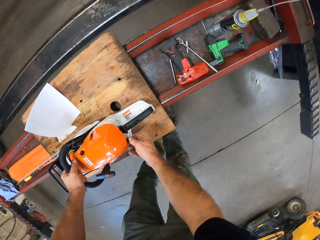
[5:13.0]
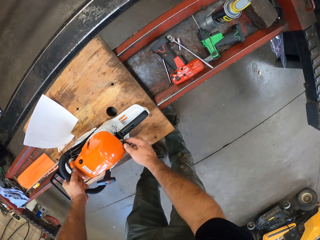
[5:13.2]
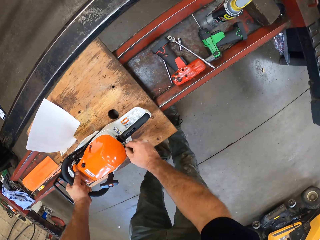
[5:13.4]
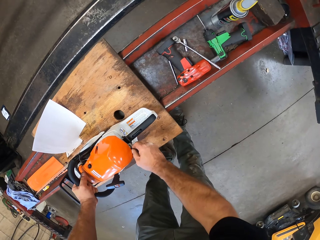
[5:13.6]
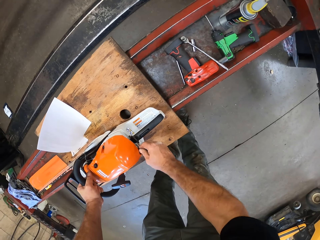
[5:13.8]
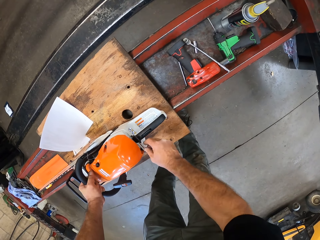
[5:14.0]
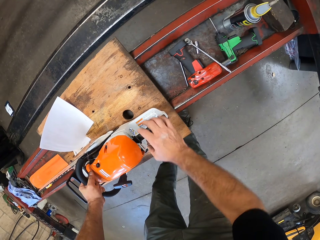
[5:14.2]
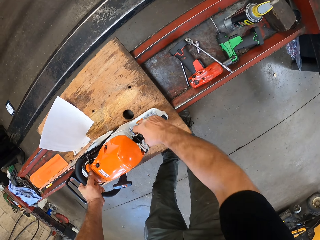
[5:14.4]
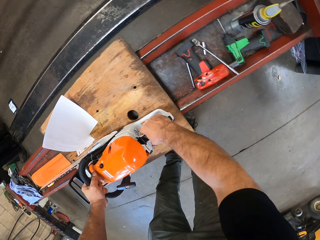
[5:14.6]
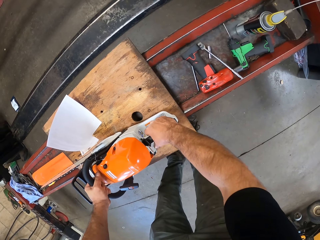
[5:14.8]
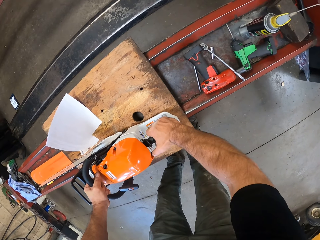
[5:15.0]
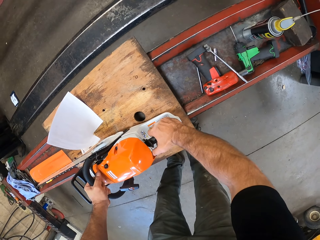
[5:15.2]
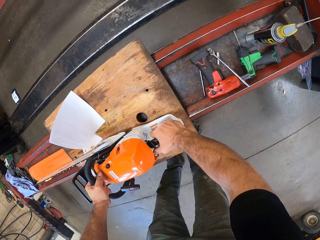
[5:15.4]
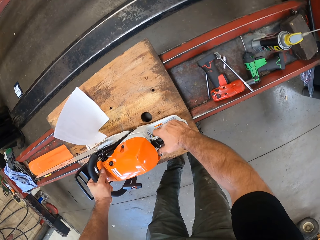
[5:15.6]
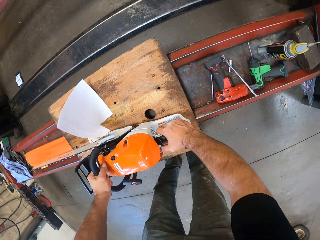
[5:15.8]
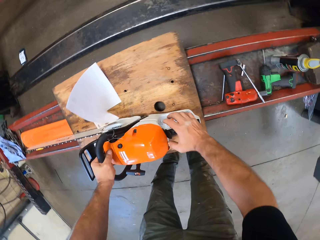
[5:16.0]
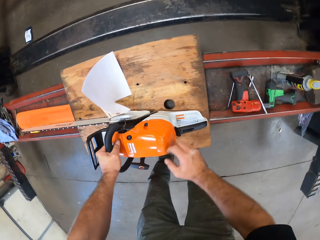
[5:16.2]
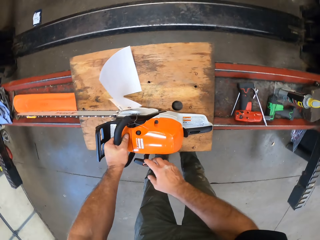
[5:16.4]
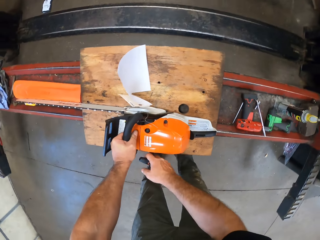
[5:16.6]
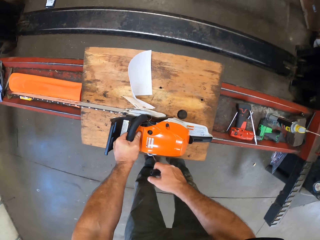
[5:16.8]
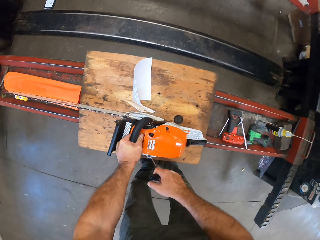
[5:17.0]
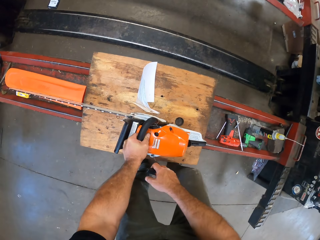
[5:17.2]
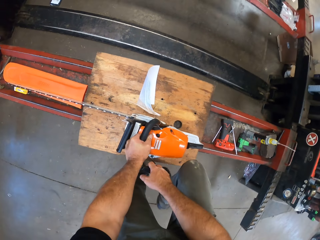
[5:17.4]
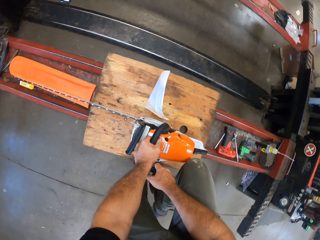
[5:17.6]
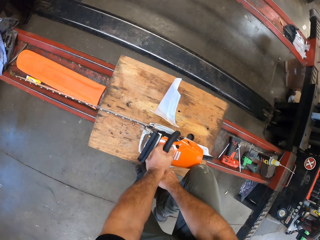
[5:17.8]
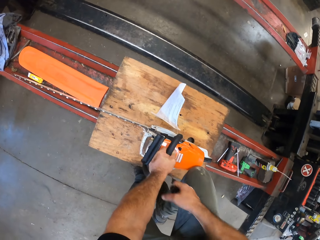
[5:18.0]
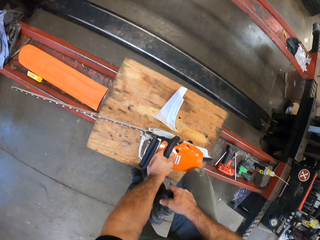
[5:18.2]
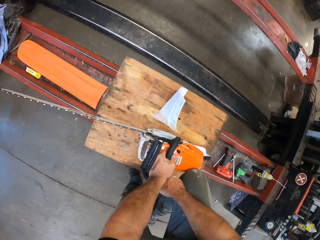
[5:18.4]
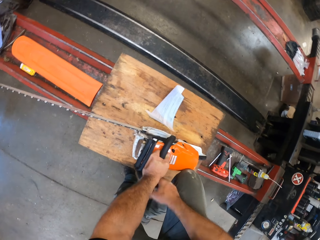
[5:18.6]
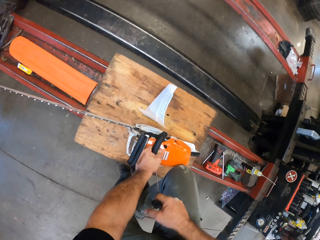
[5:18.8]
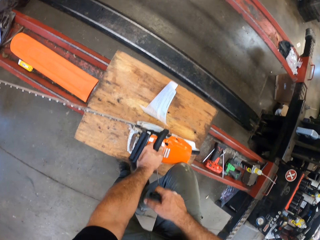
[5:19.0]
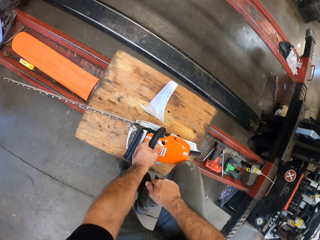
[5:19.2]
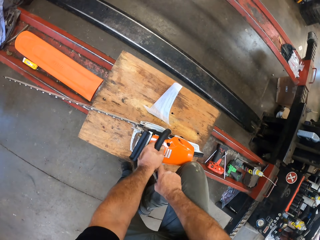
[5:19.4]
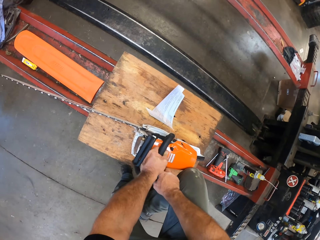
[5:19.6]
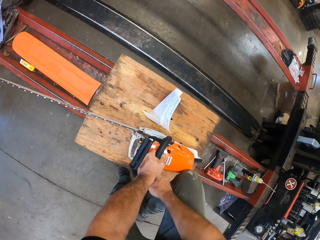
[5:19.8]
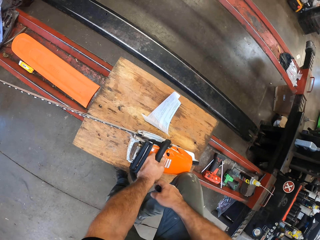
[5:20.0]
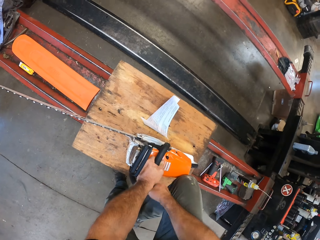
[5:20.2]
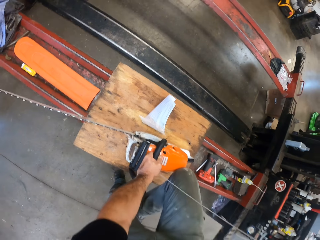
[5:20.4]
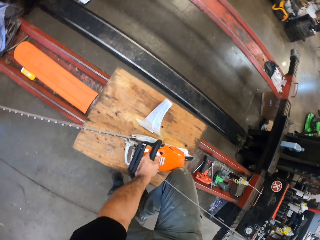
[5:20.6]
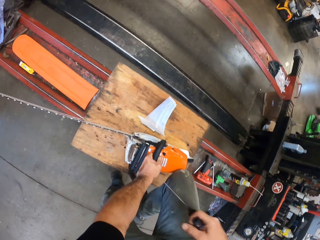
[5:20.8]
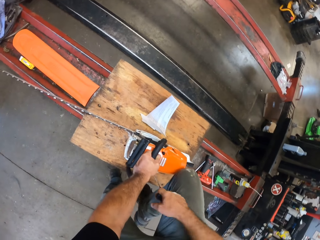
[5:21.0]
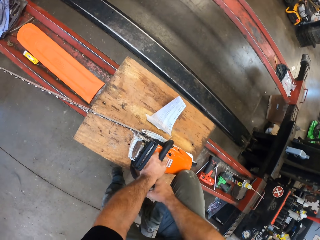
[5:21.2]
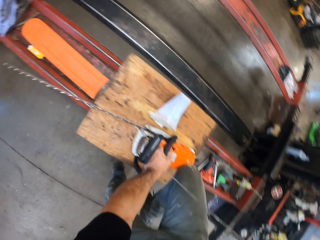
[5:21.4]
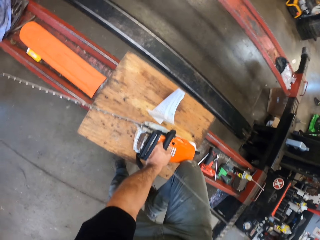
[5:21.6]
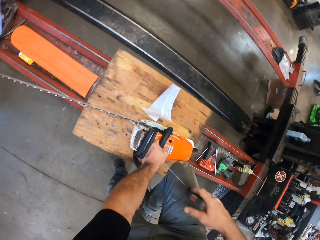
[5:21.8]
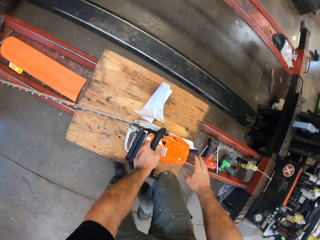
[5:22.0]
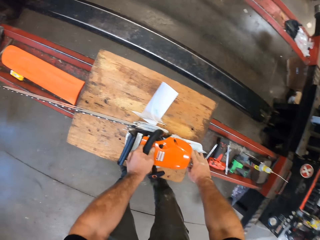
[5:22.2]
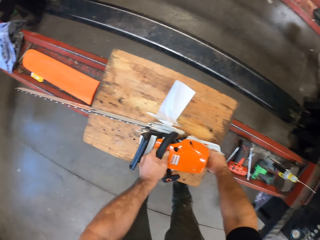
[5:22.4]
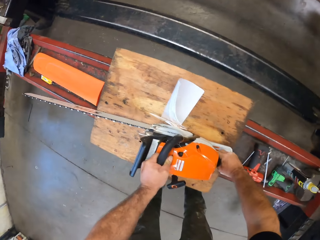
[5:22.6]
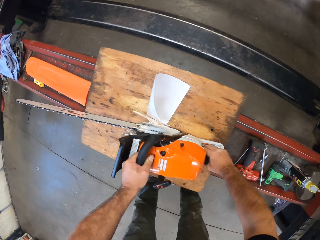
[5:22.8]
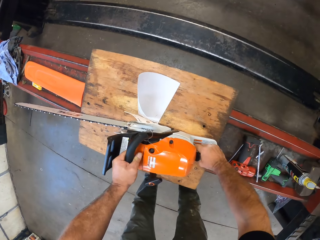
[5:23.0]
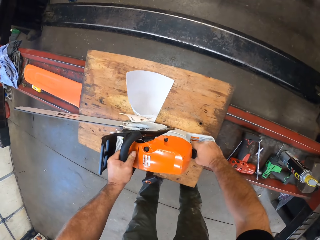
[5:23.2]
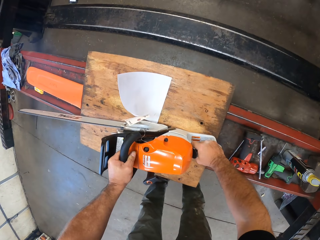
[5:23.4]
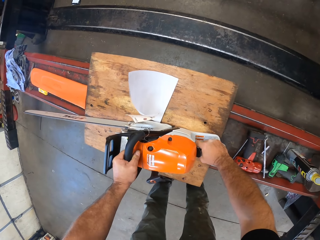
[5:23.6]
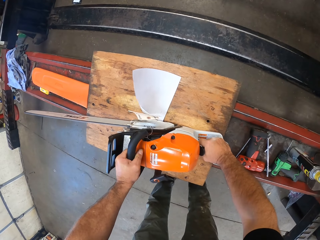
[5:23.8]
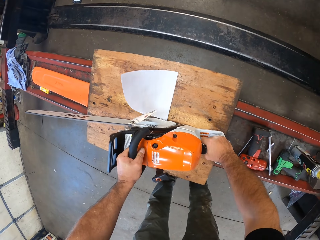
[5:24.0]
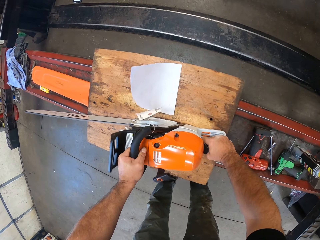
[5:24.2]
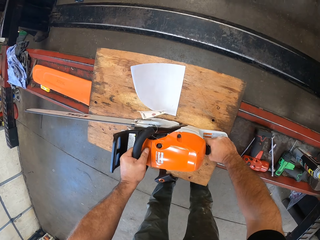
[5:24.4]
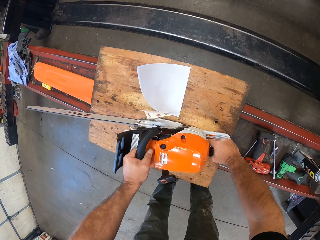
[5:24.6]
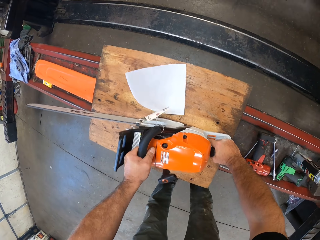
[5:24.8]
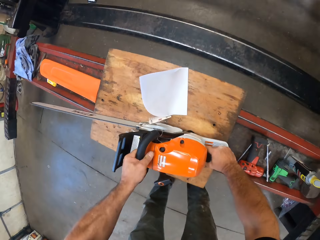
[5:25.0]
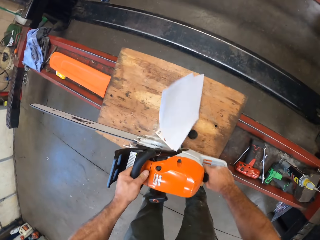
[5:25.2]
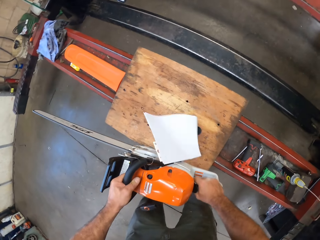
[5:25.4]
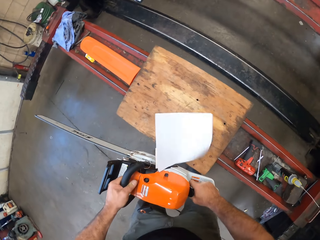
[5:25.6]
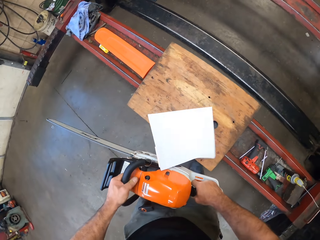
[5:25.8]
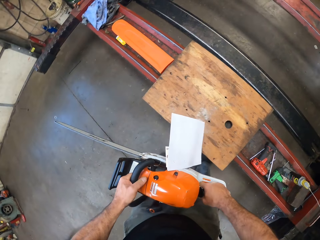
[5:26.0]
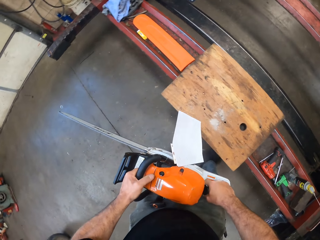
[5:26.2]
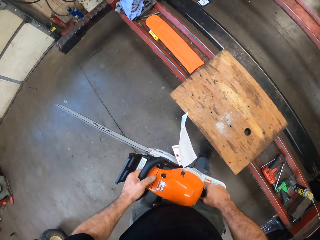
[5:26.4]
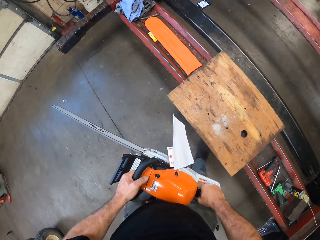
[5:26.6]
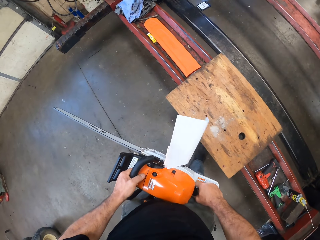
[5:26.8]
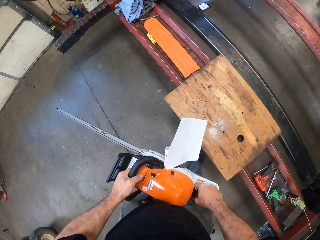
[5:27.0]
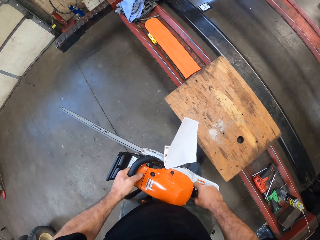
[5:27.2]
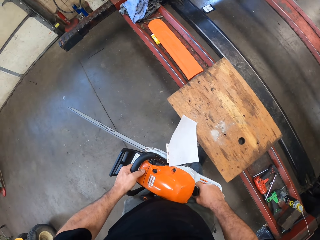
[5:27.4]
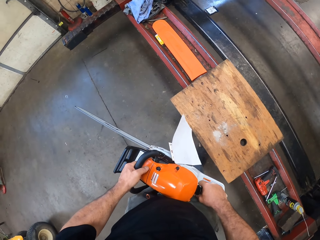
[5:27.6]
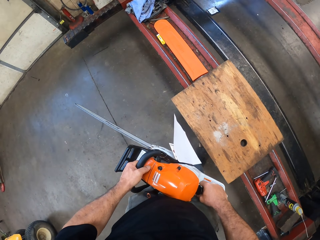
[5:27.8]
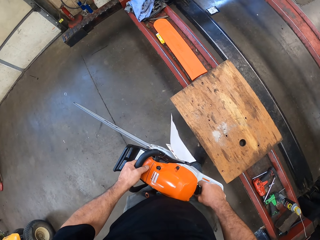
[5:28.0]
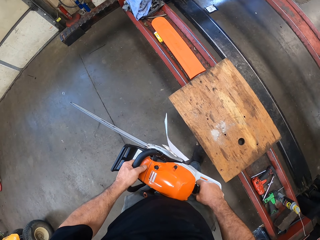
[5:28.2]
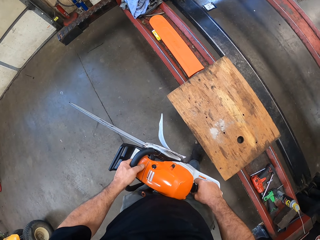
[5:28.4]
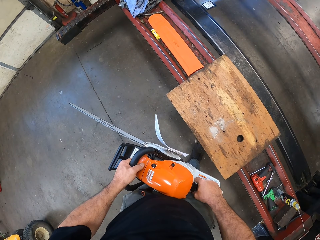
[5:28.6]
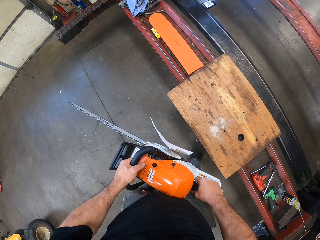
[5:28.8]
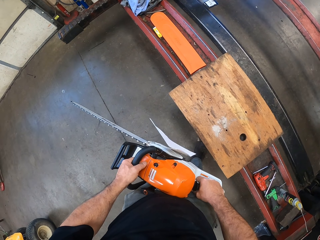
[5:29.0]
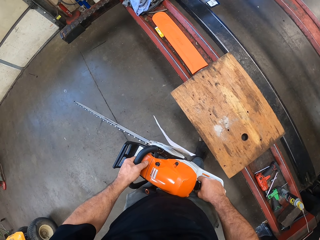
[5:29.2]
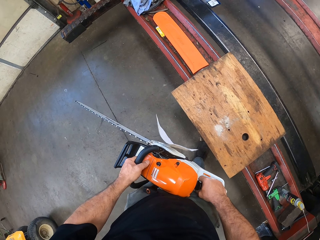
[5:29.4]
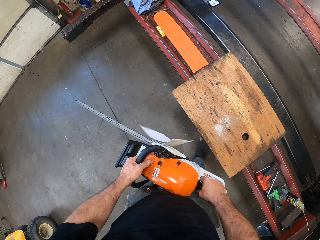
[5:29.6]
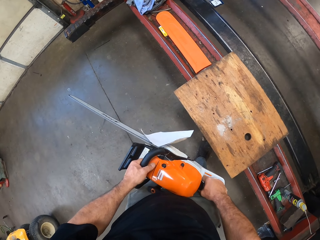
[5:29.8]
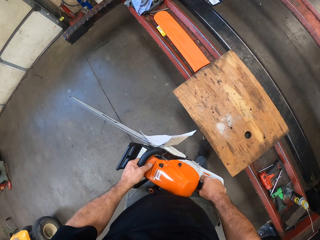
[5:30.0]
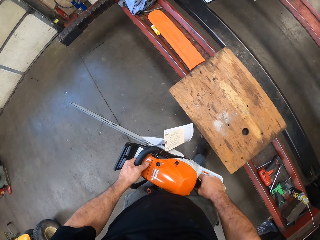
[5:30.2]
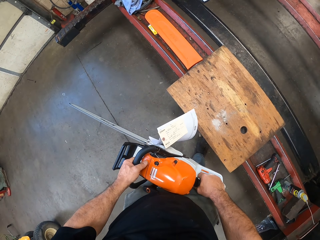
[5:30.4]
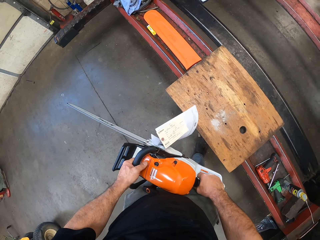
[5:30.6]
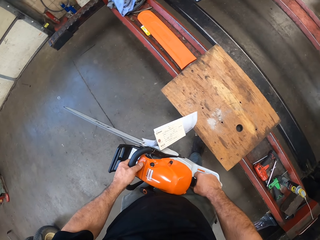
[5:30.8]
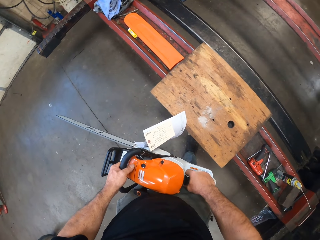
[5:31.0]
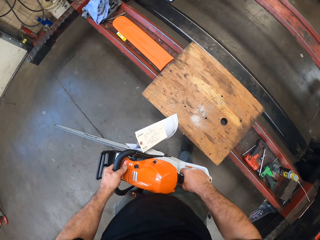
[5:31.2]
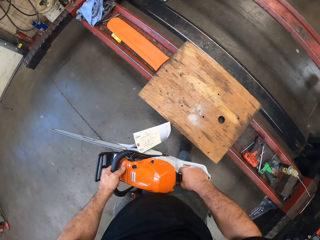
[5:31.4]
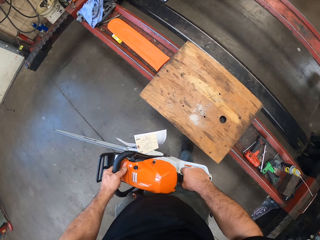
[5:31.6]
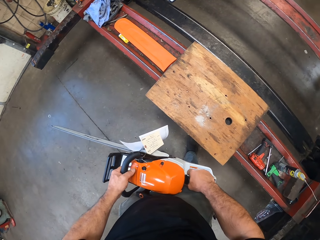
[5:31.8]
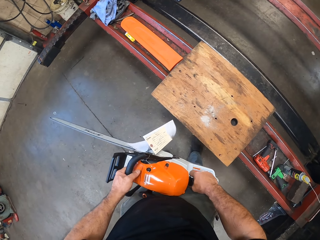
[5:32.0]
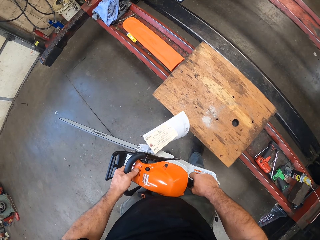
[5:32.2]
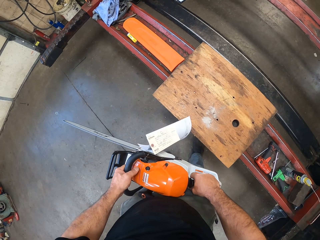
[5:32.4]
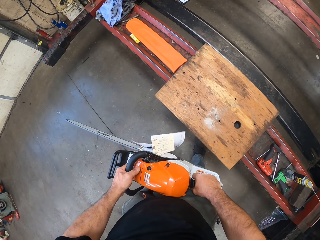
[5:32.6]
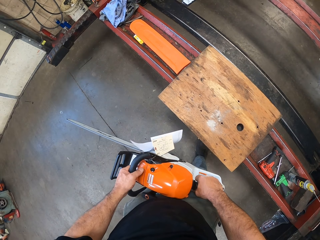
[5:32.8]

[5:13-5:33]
The camera wearer pulls the pull cord of the chainsaw with his right hand. He places his right leg onto the chainsaw. He turns on the chainsaw. He picks up the chainsaw from the wood on the lift with both hands. He looks around the garage.

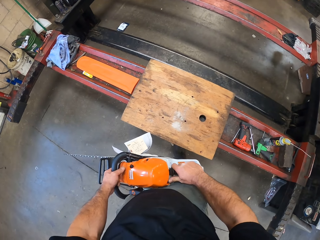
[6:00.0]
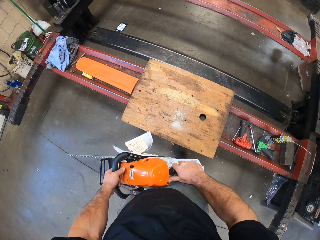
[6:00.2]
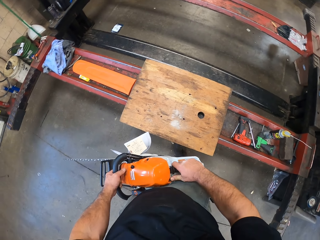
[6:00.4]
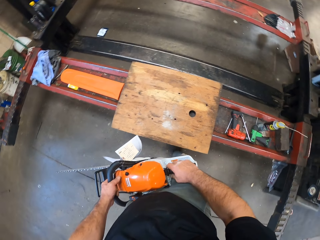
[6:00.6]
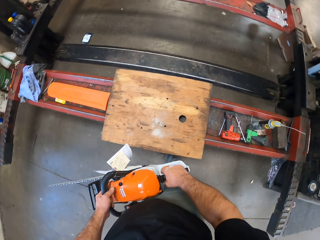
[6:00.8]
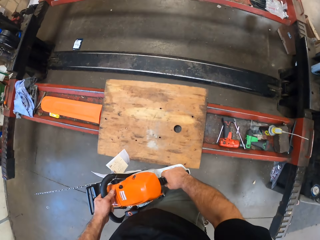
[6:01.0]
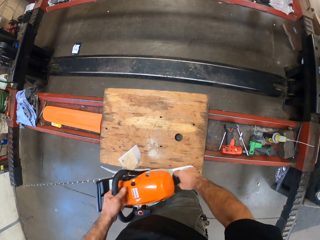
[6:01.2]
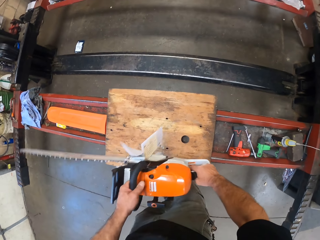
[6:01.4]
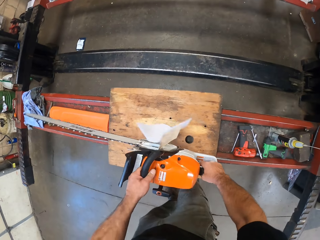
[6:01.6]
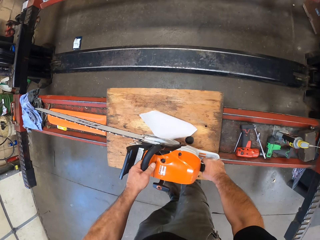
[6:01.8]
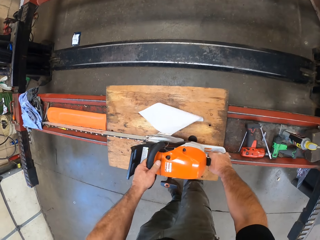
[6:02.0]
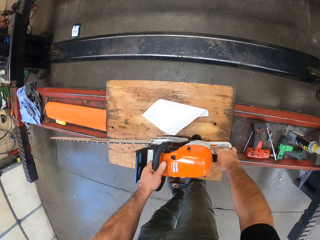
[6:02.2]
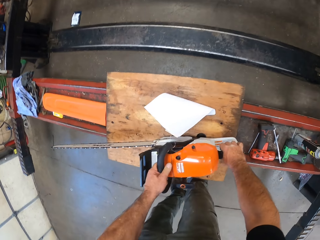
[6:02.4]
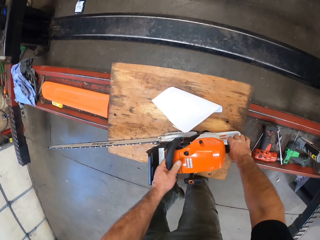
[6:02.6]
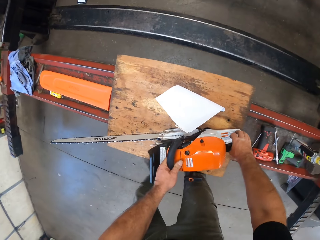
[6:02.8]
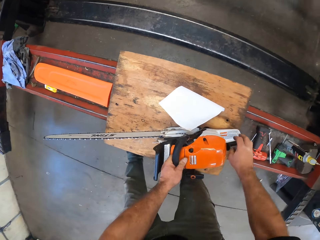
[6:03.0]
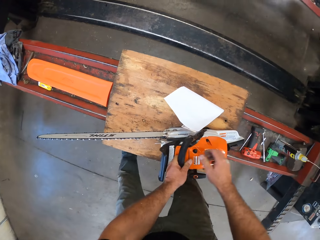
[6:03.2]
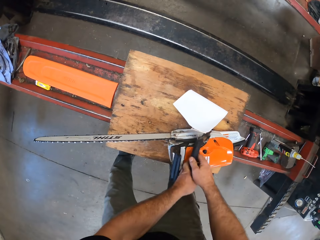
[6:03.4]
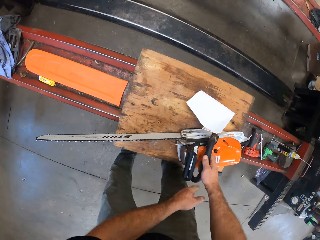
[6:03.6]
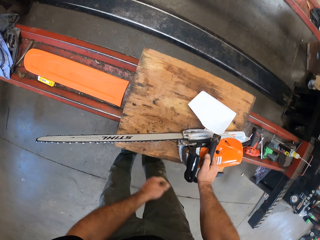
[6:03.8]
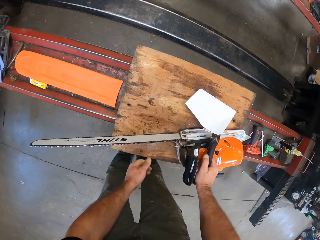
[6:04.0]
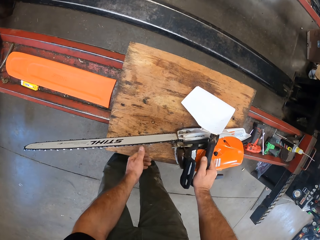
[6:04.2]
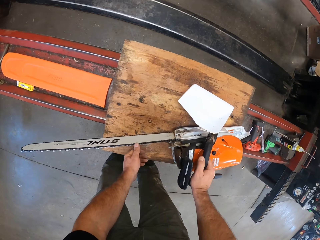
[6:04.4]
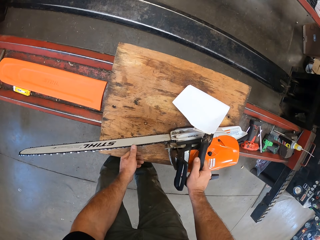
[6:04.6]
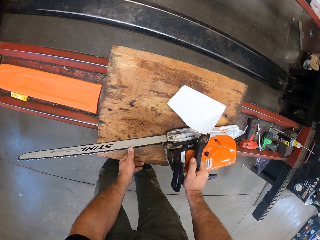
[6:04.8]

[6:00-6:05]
The camera wearer drops the chainsaw onto the wood on the lift. He holds the chainsaw handle with his right hand.
